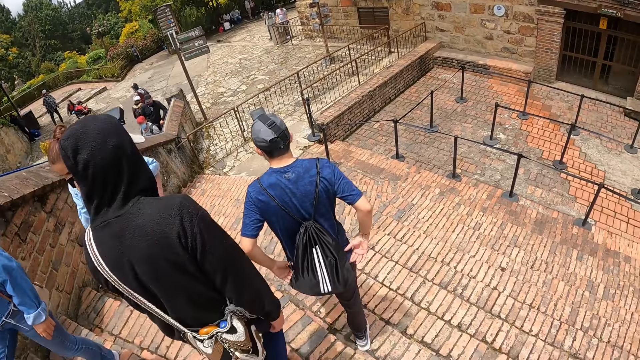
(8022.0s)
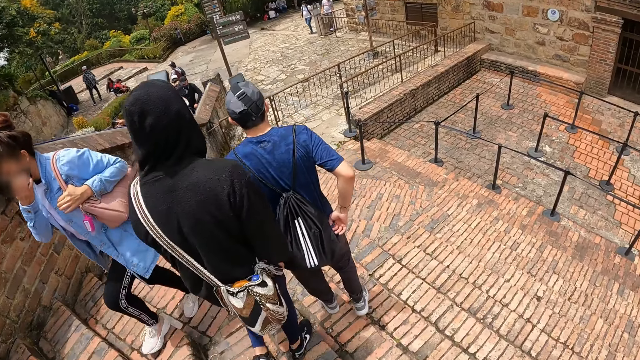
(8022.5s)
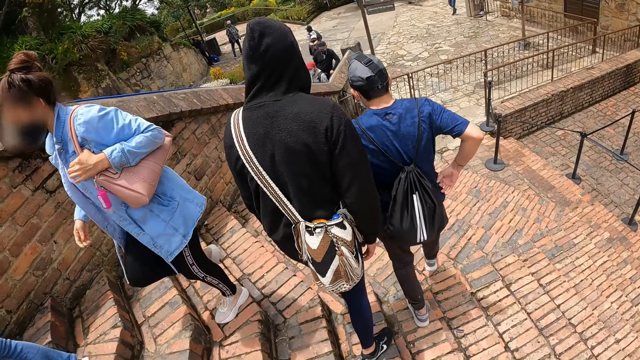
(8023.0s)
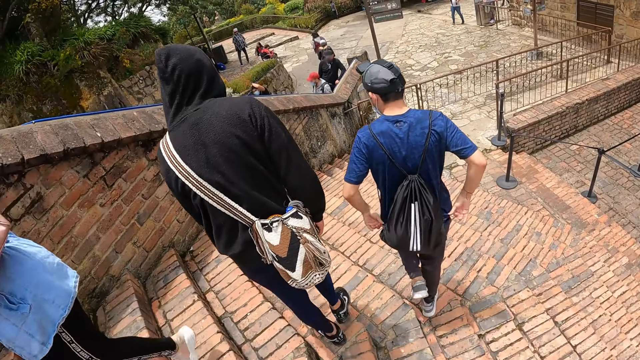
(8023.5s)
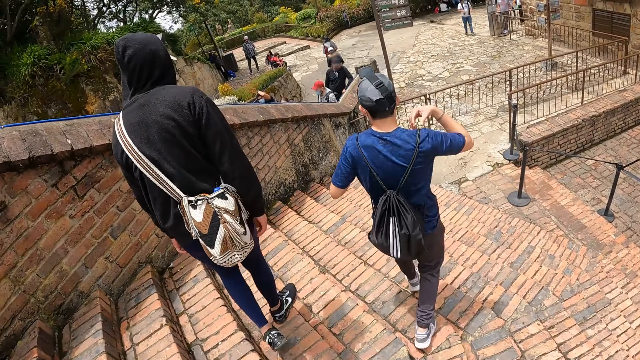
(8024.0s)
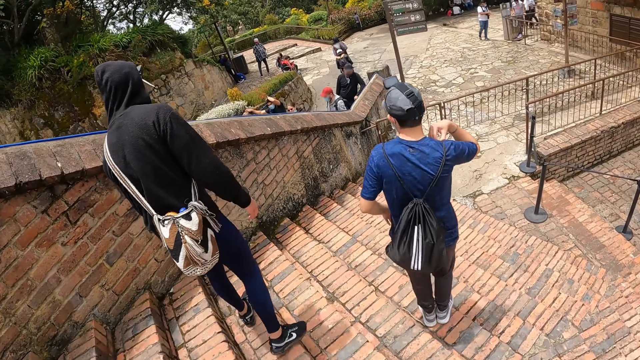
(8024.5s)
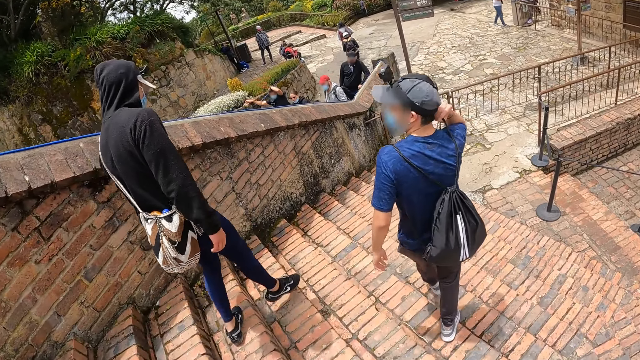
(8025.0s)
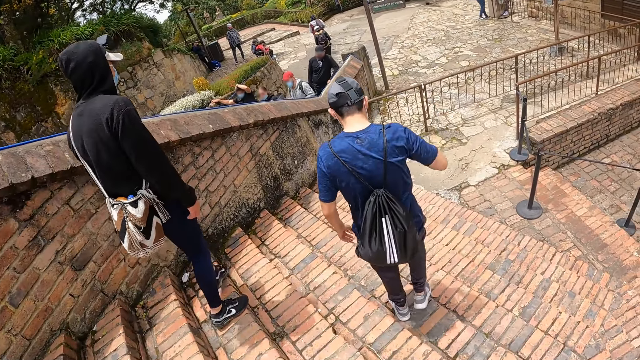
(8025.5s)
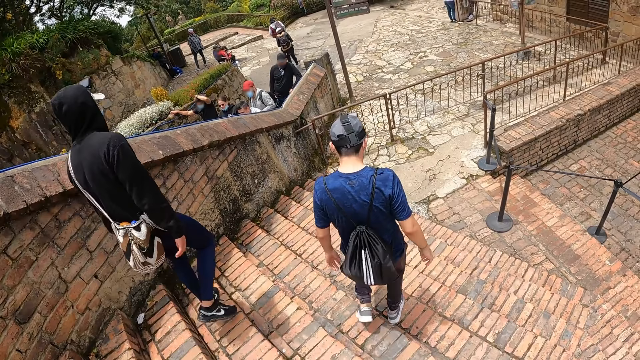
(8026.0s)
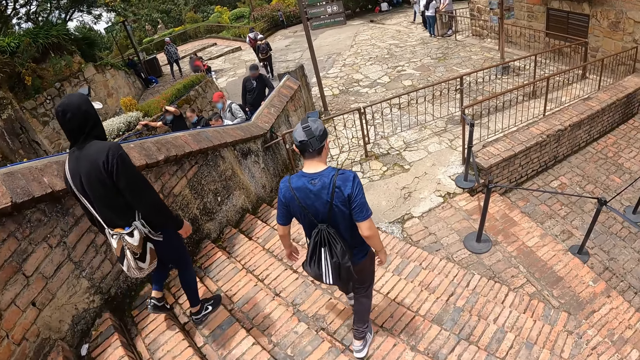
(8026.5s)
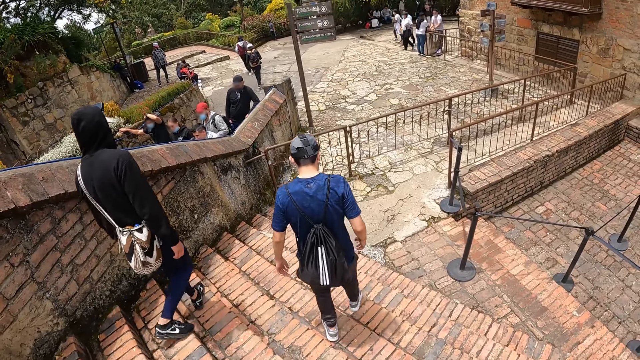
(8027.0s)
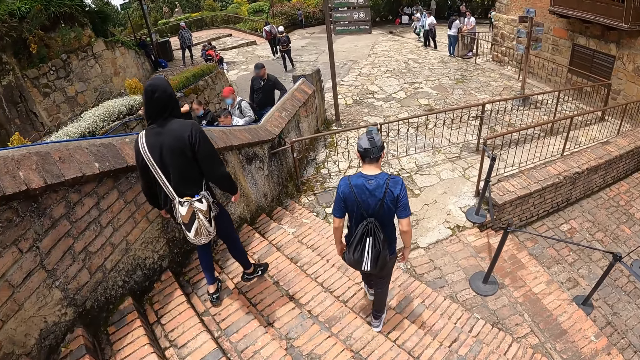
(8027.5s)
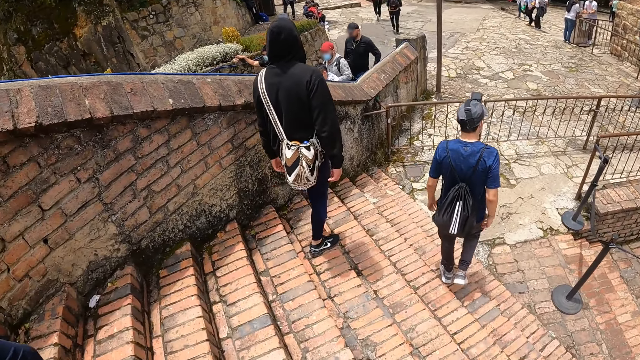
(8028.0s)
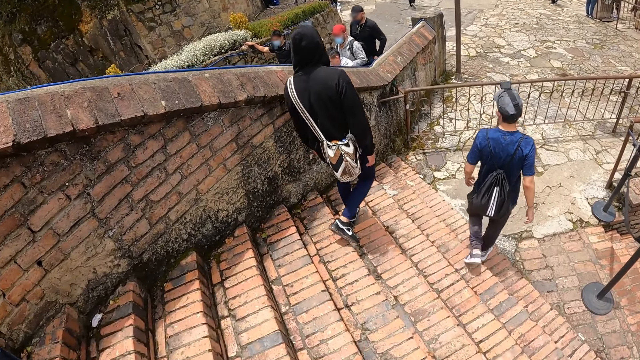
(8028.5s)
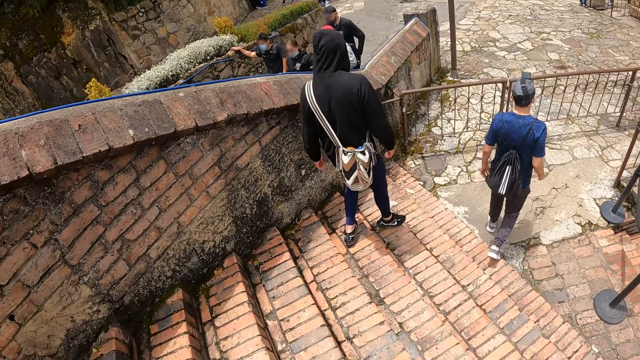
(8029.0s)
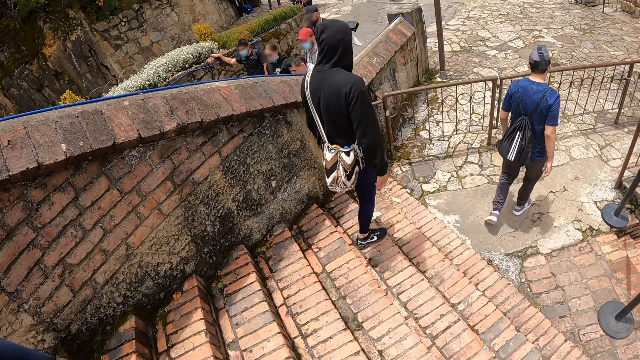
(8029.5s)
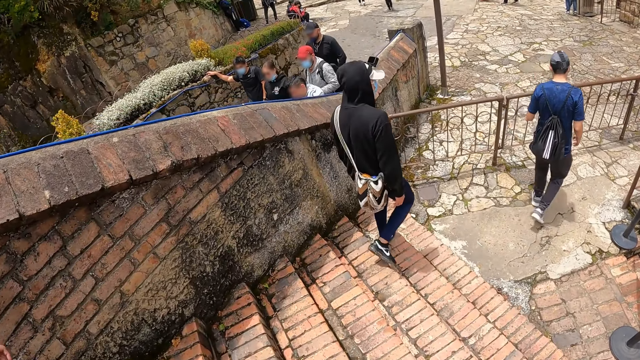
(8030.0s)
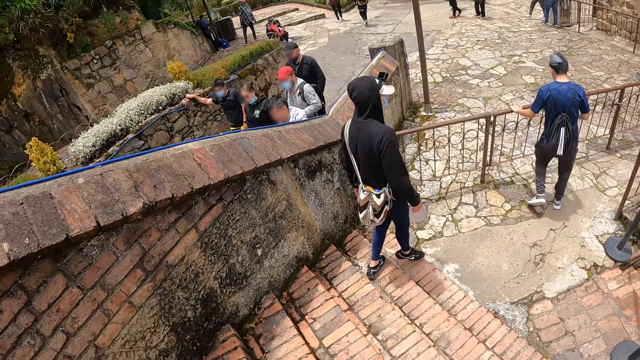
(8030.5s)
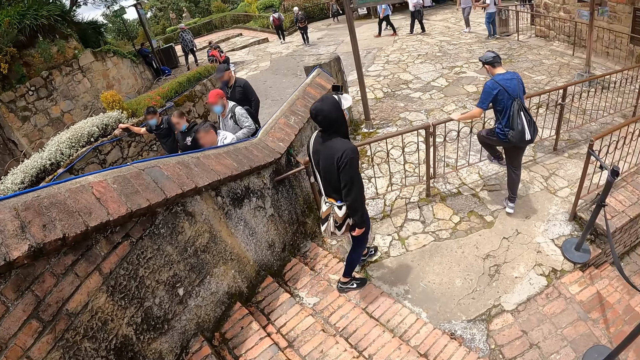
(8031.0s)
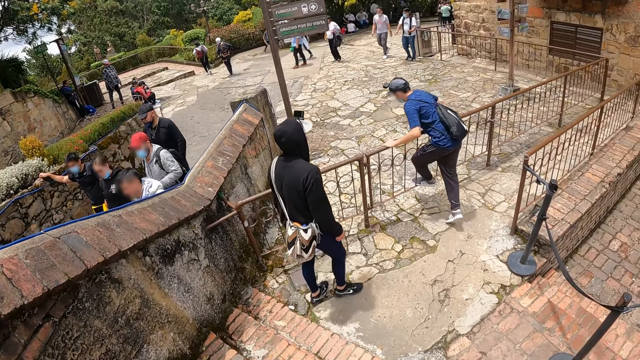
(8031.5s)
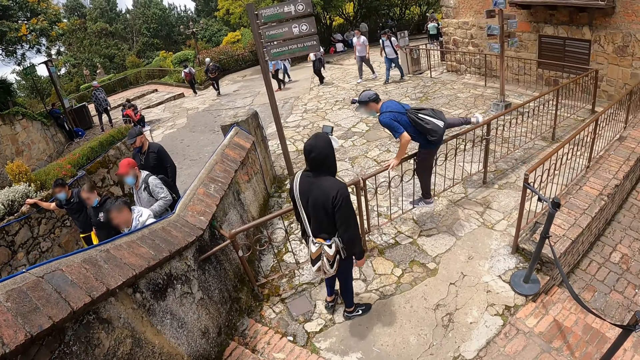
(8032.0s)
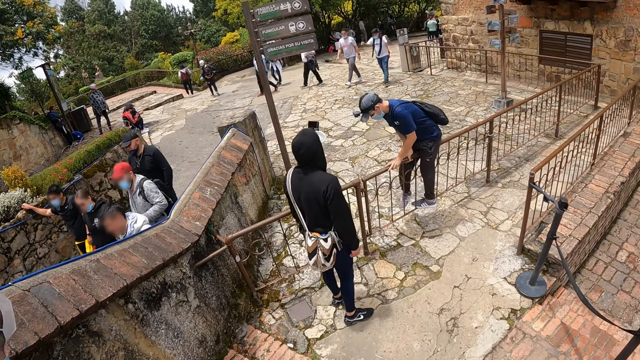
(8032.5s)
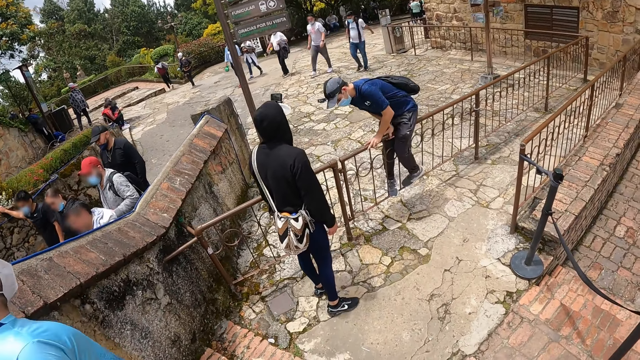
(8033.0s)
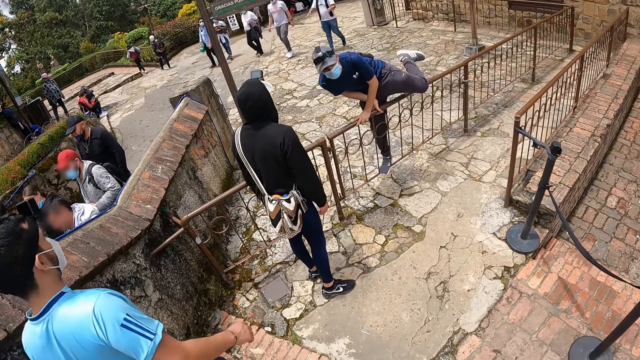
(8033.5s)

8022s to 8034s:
A man adjusts his clothes with his hands. The man adjusts a bag handle on his back with his left hand. The man walks on the pathway. Another man walks on the pathway. The first man crosses over a rail on the pathway.

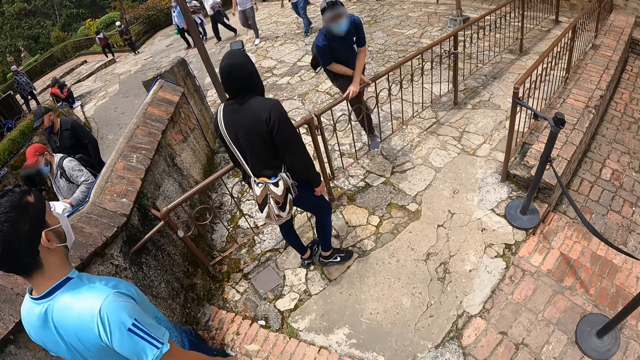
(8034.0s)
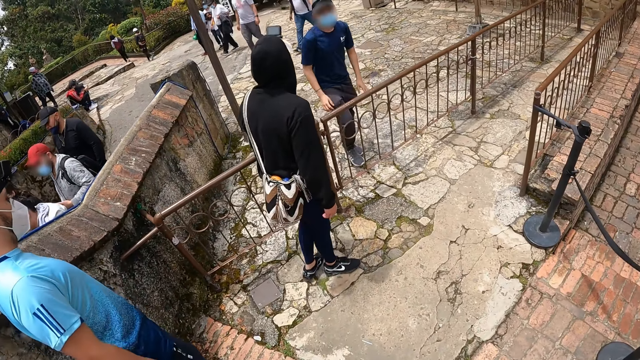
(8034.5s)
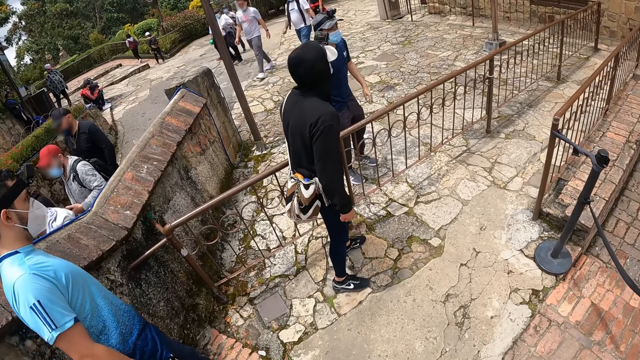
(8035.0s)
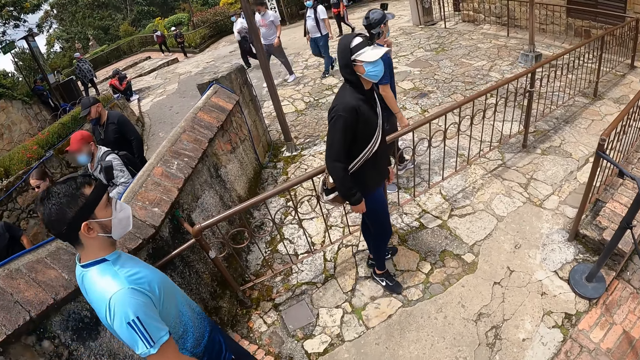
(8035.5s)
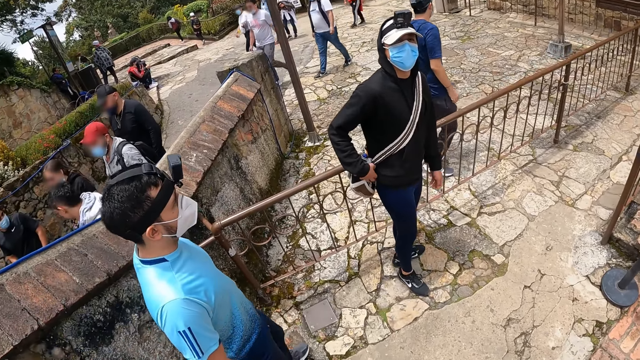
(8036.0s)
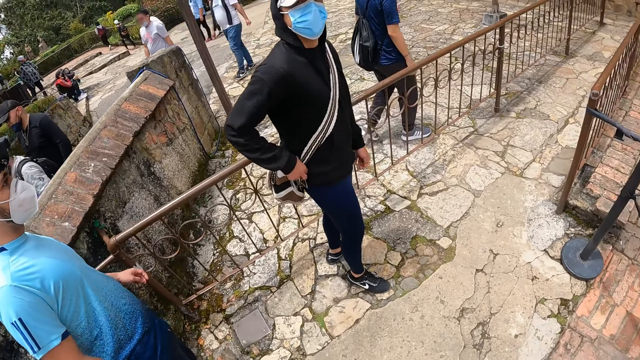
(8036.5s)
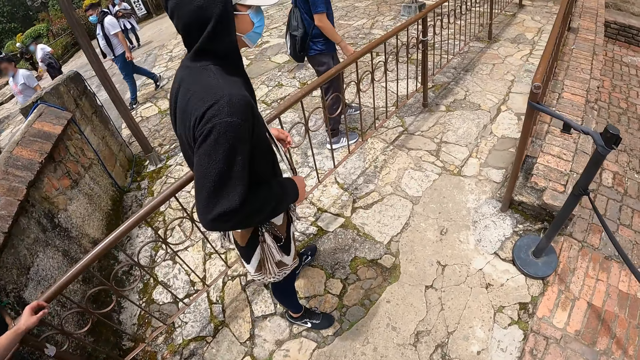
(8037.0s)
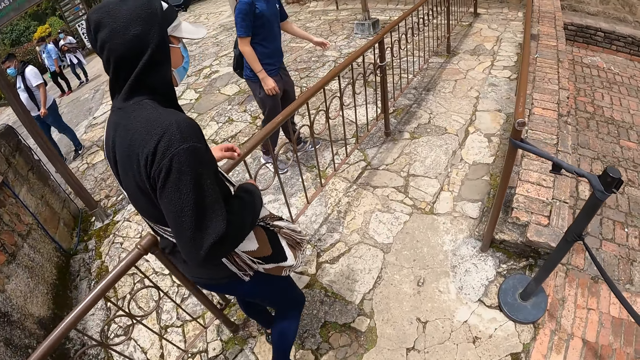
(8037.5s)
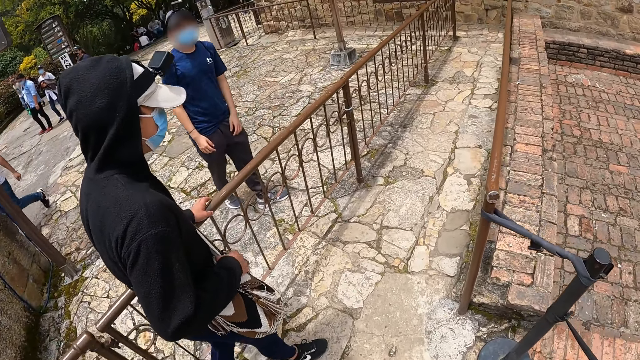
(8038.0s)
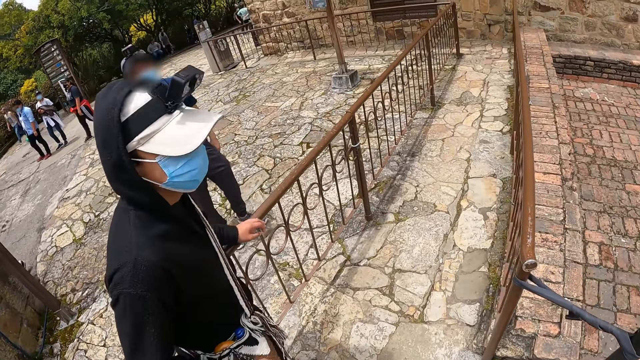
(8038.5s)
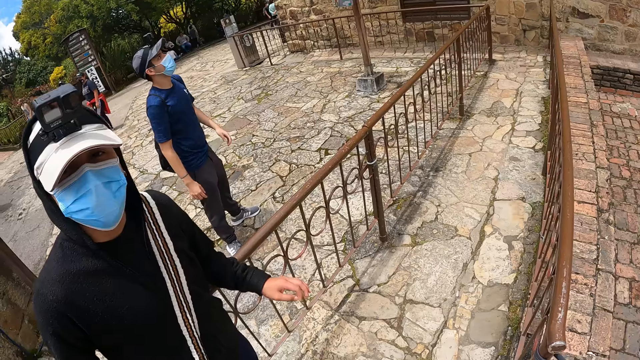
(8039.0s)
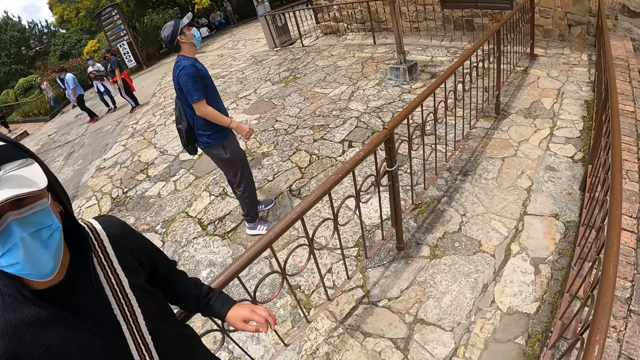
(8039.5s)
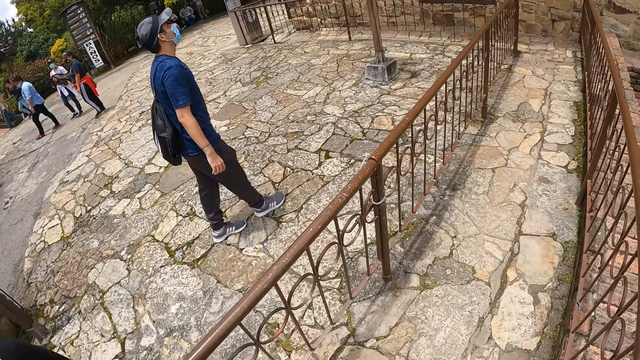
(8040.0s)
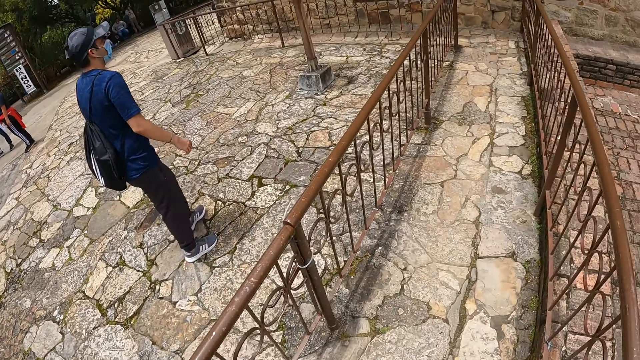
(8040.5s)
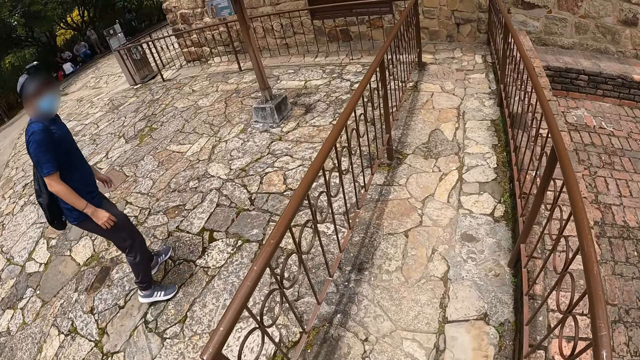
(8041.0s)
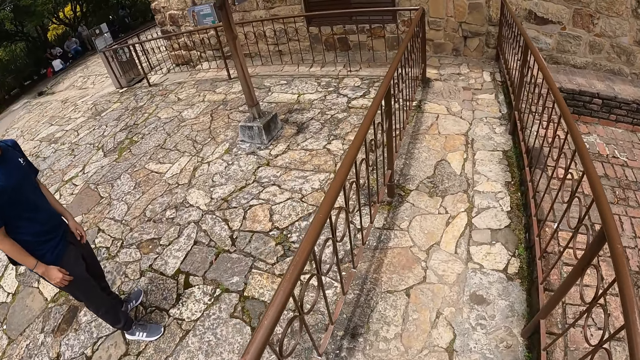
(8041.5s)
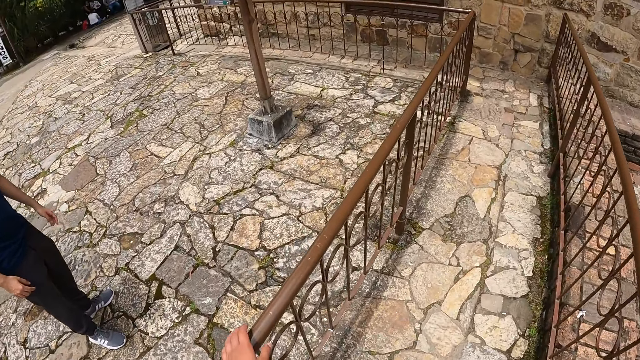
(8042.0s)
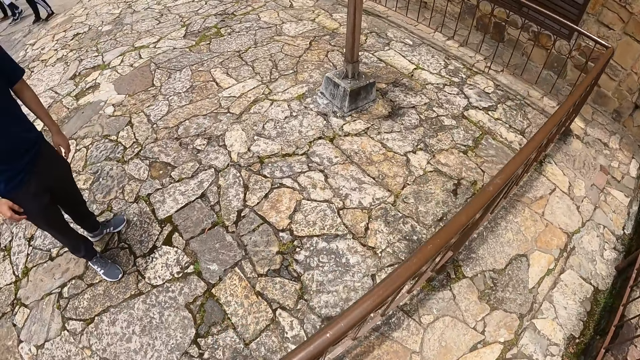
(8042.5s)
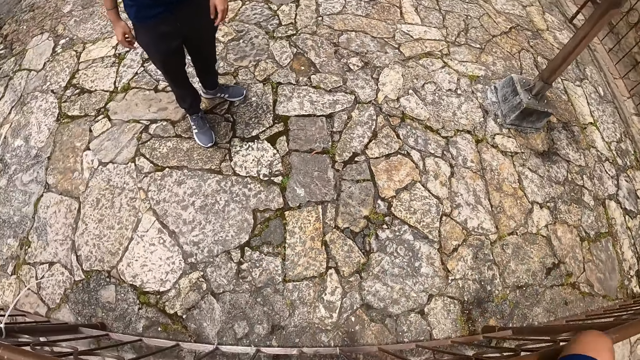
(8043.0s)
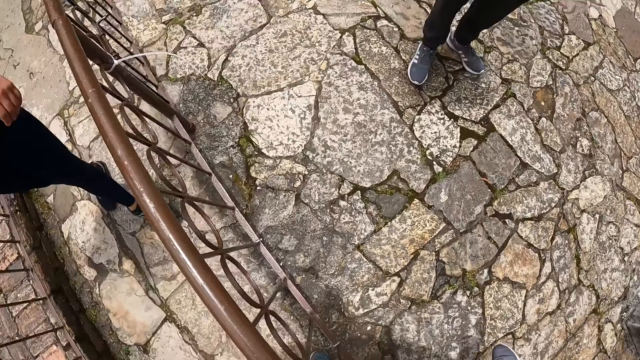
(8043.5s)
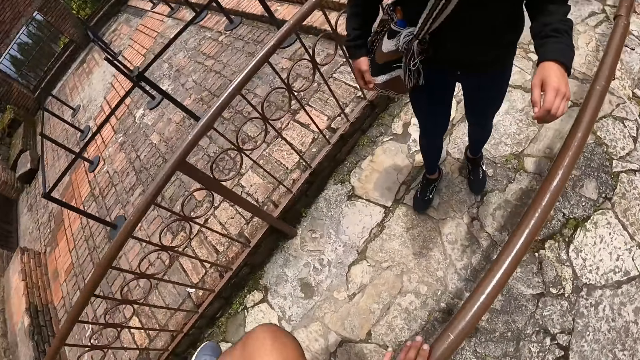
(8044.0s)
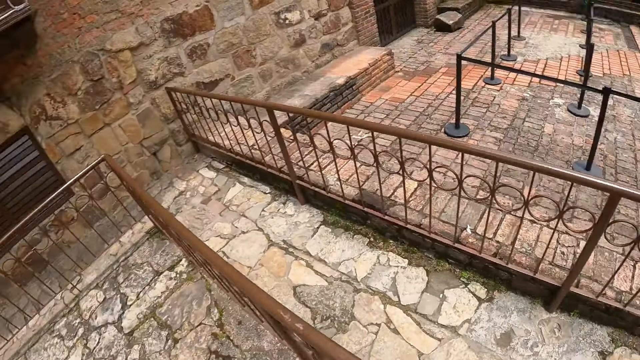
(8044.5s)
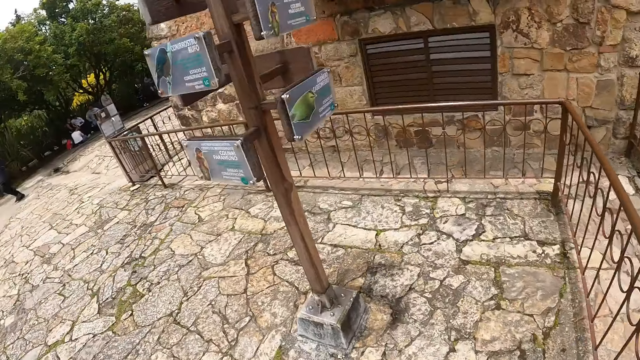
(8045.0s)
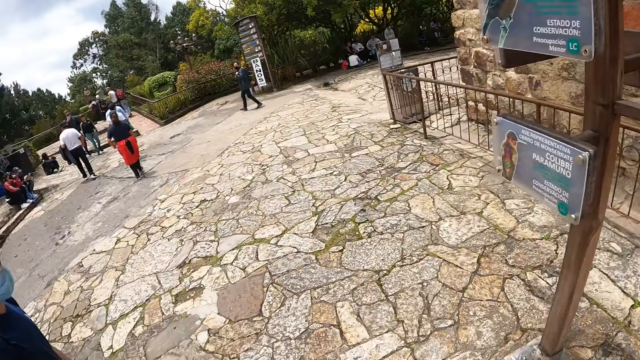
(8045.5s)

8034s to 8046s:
A man adjusts a bag on his body with his right hand. The man places his left hand on the rail. The man removes his left hand from the rail on the pathway. The camera wearer walks on the pathway. They cross over a rail on the pathway.
